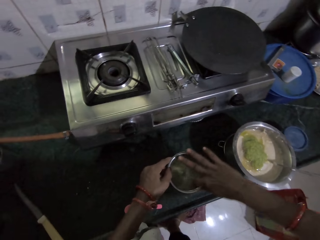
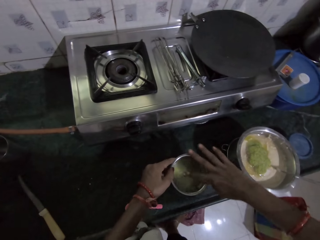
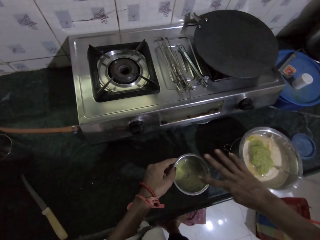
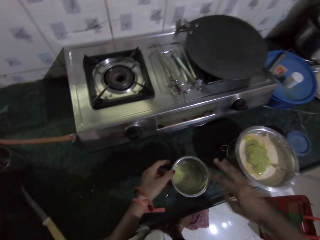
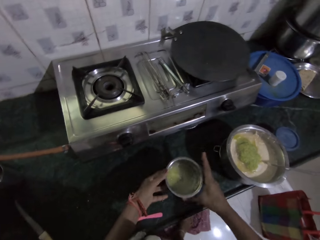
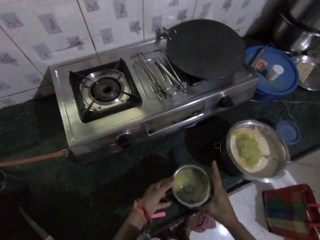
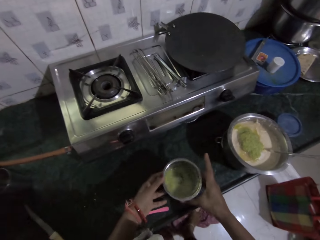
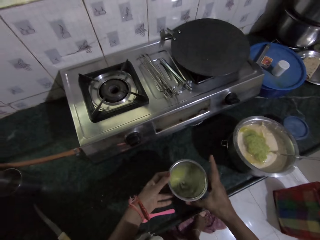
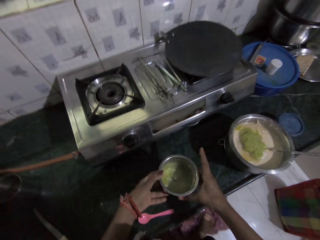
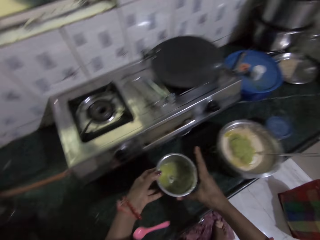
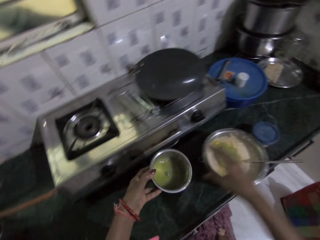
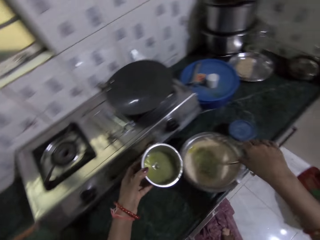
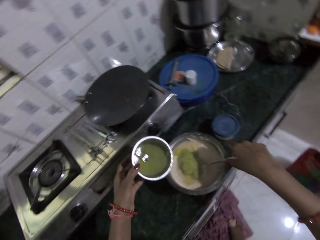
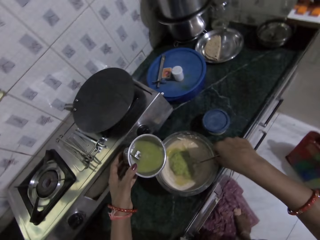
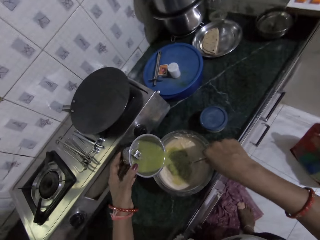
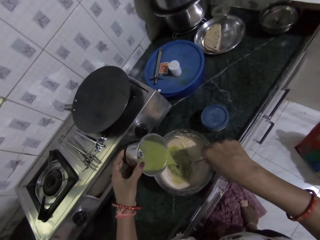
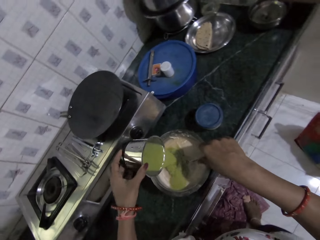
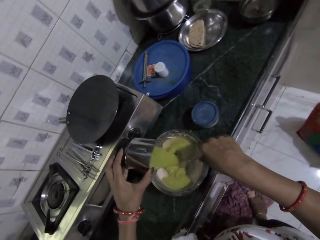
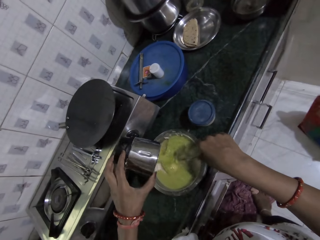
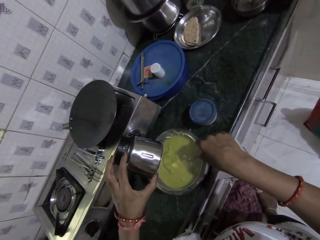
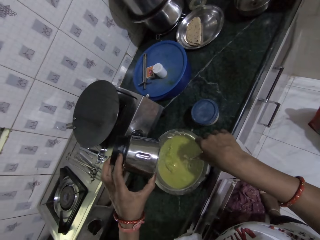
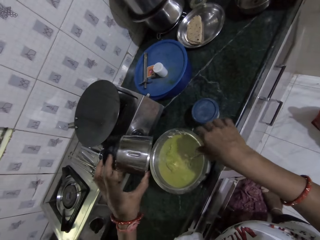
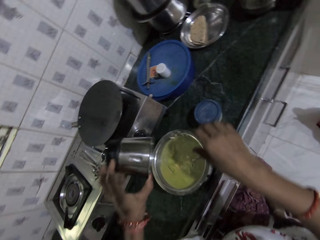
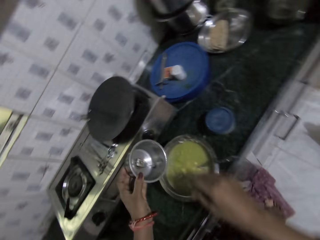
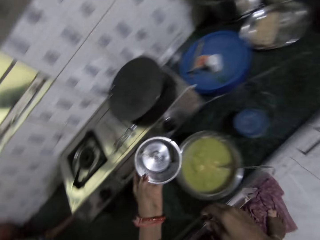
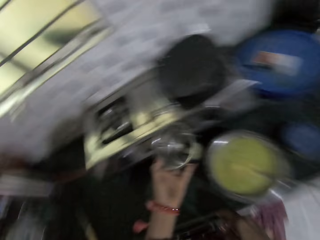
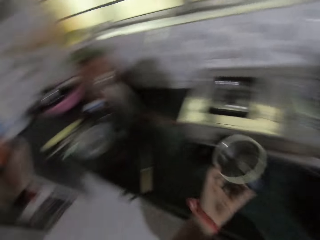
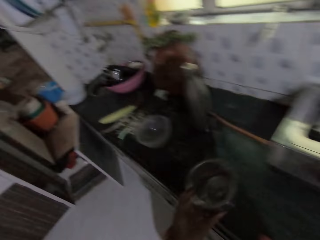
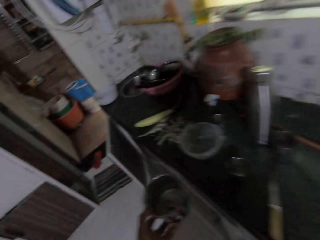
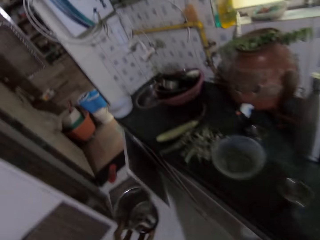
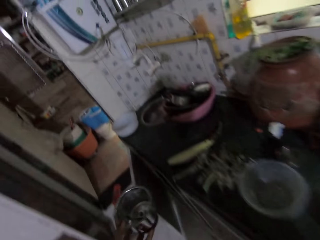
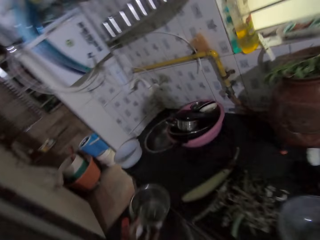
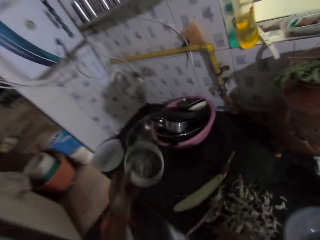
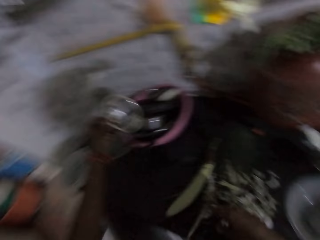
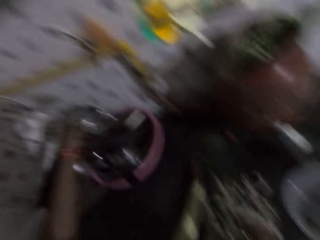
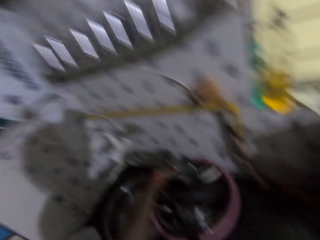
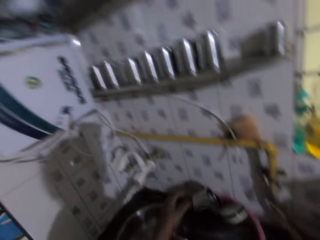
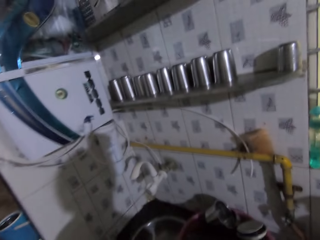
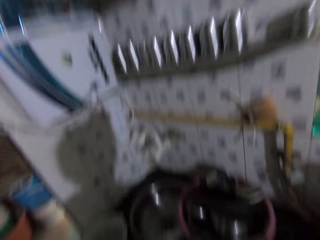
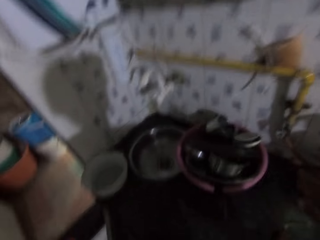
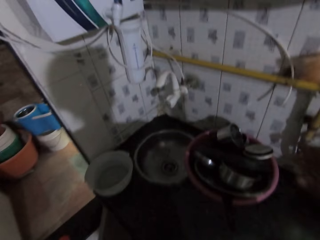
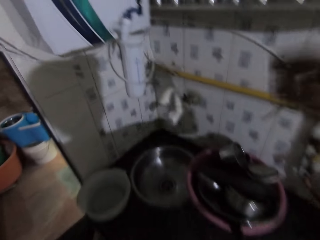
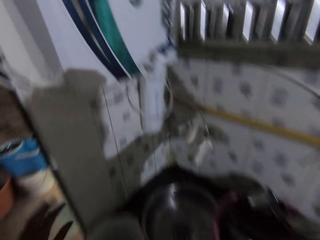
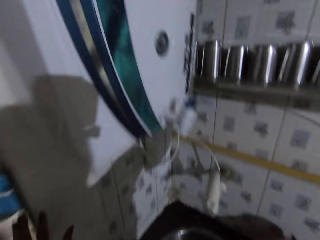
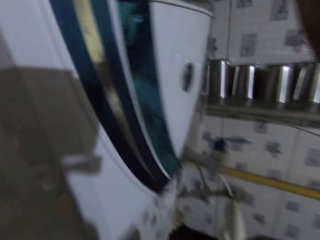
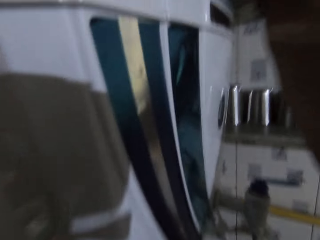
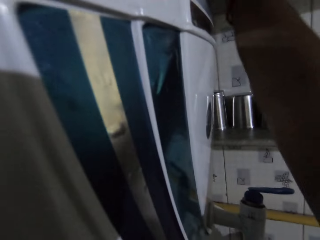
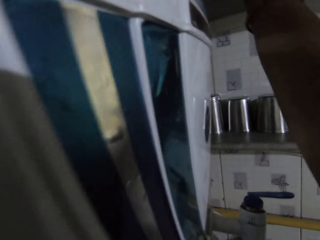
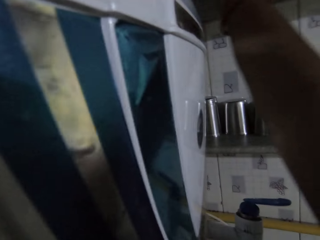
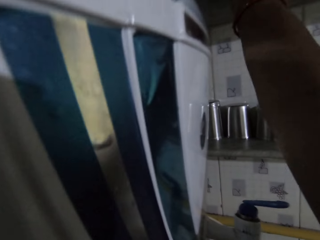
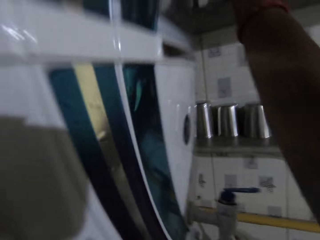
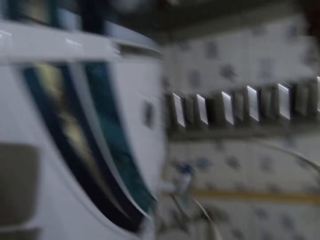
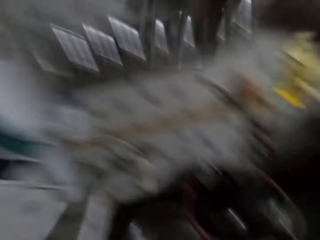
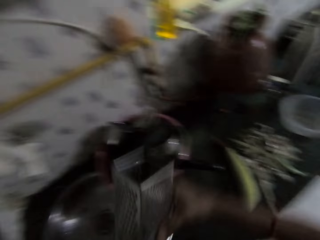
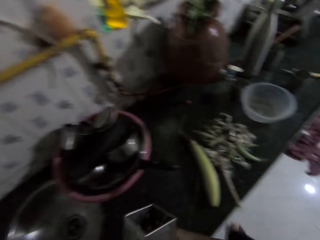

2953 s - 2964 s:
The camera wearer rinses the blender container in her hands with water in the blender container. She holds the spoon in the stainless bowl on the countertop with her right hand. She pours the blended vegetable from the blender container in her right hand into the stainless bowl on the countertop. She drops the blender container in her left hand in the bowl on the countertop. She picks up a grater from a wall cabinet with her right hand.

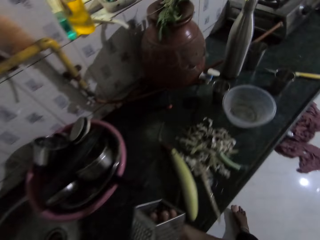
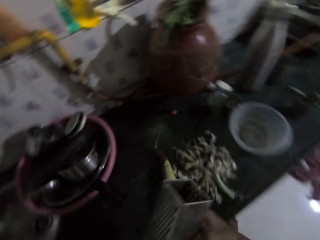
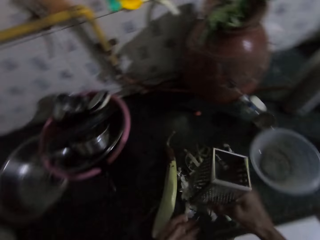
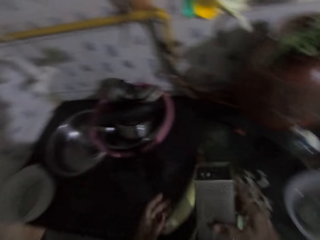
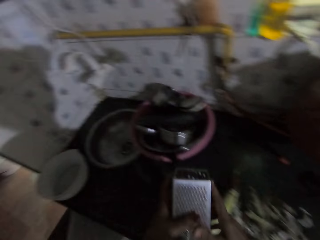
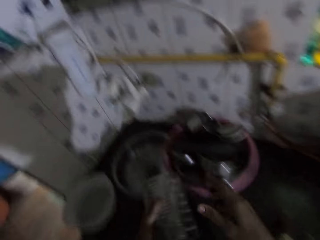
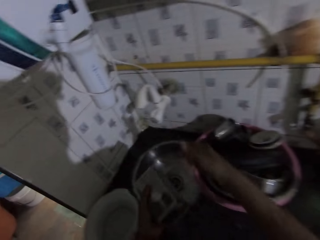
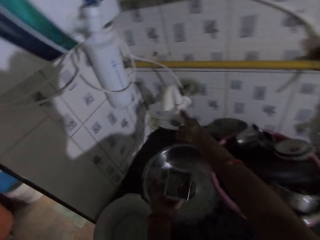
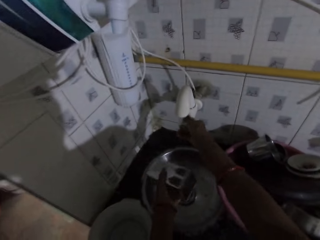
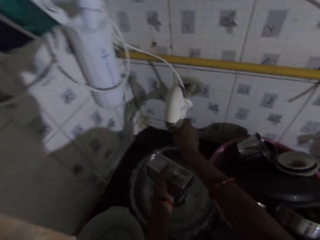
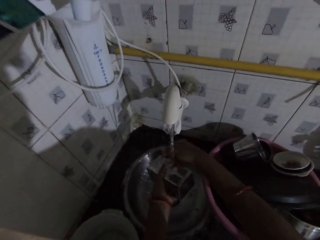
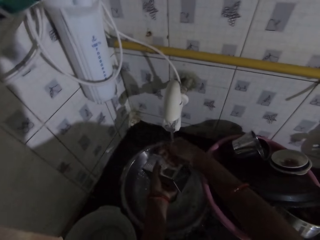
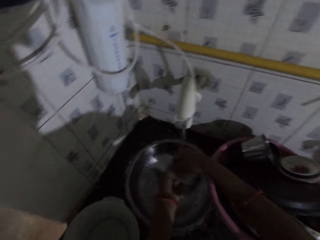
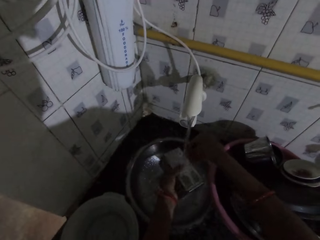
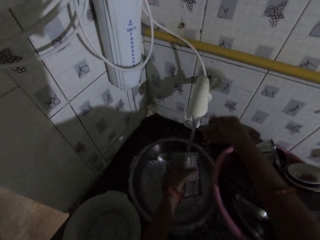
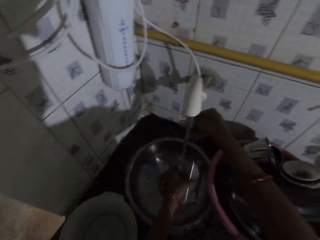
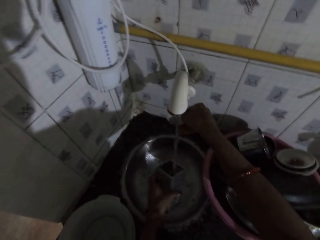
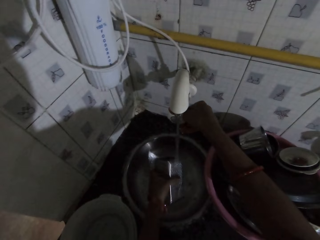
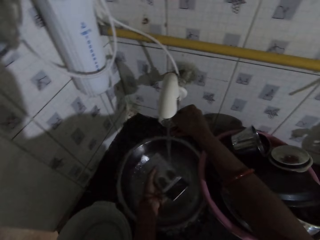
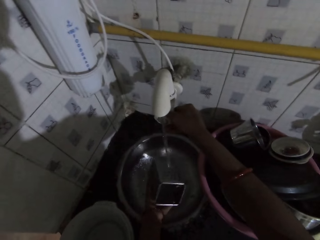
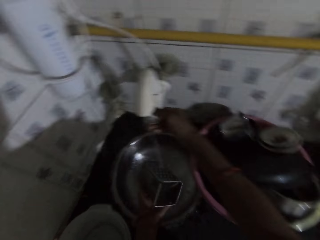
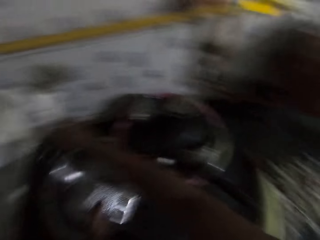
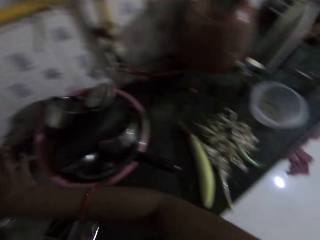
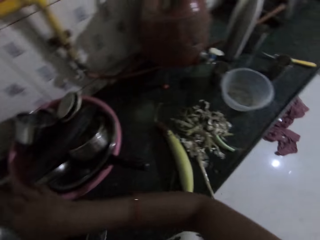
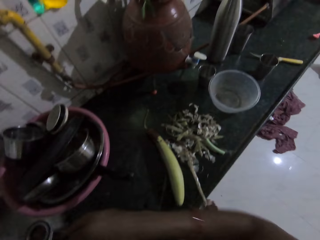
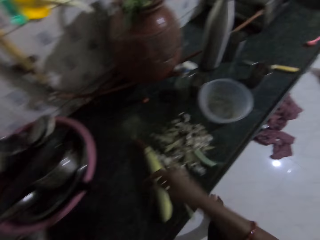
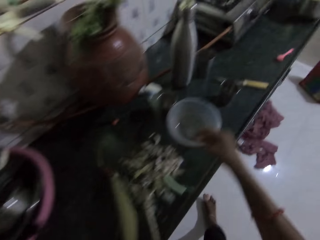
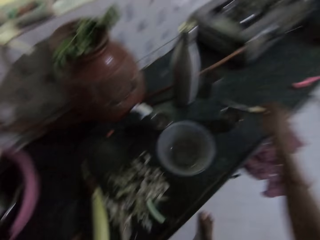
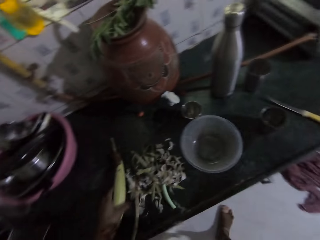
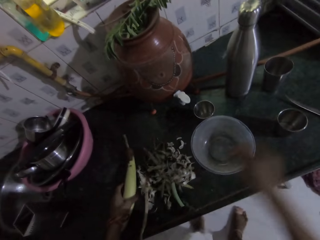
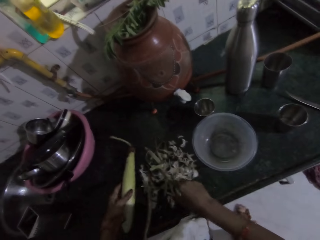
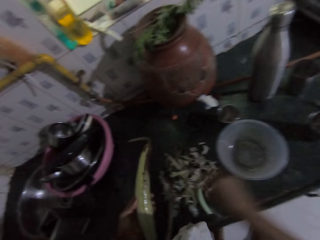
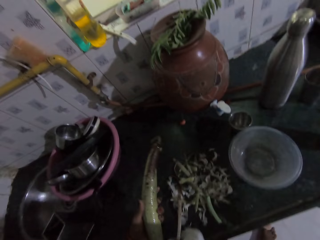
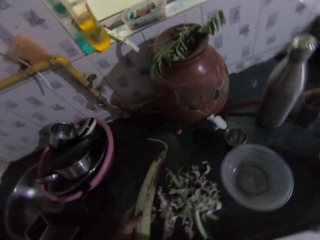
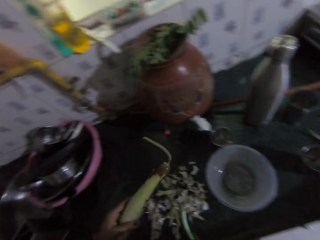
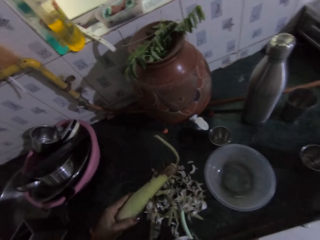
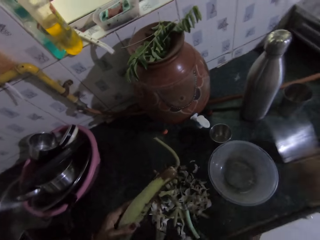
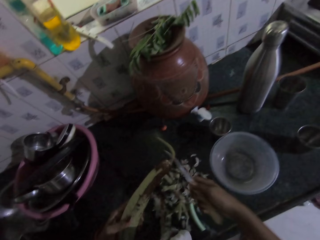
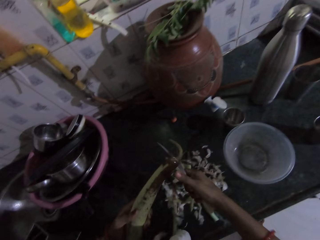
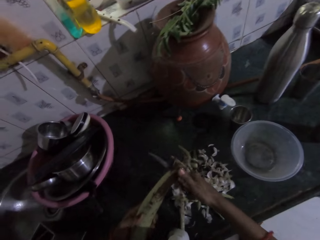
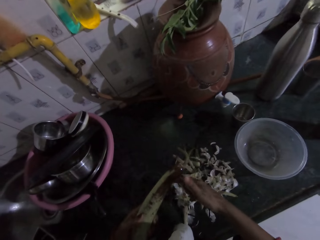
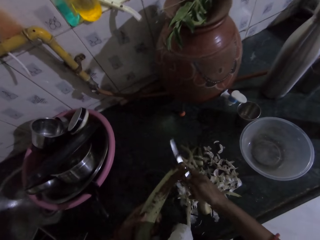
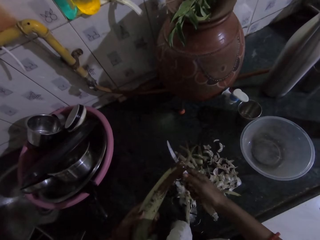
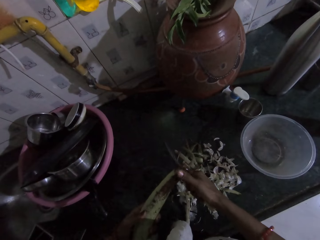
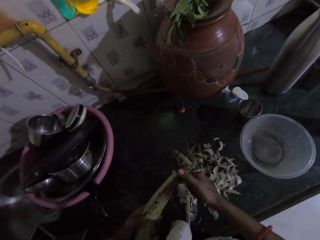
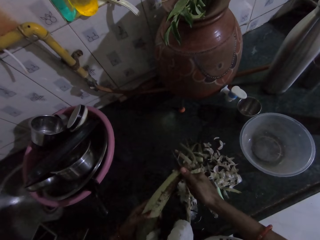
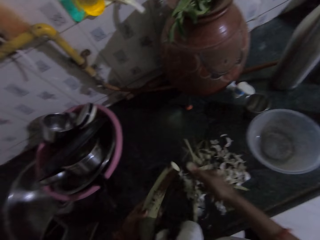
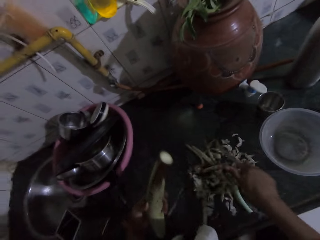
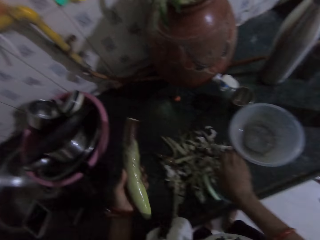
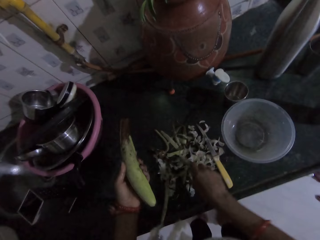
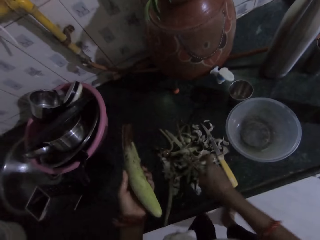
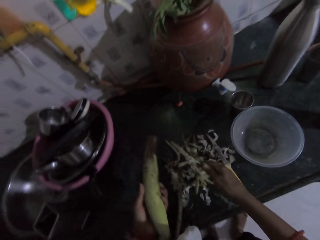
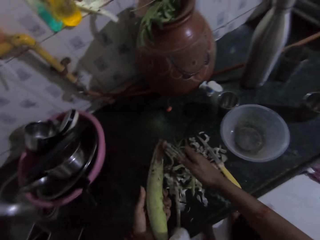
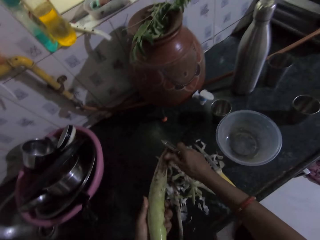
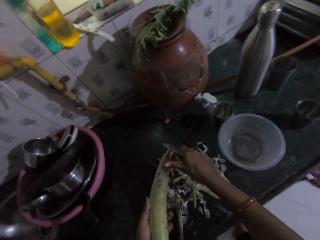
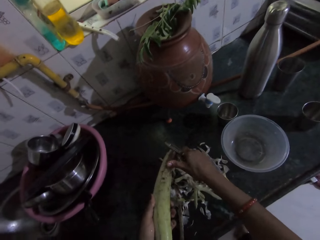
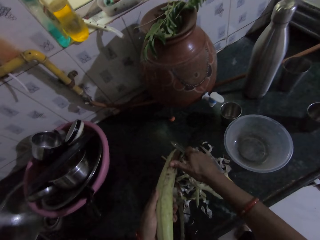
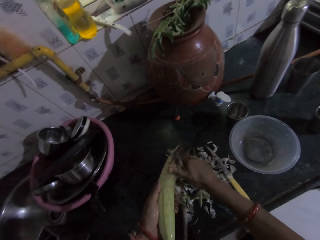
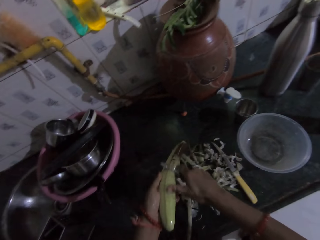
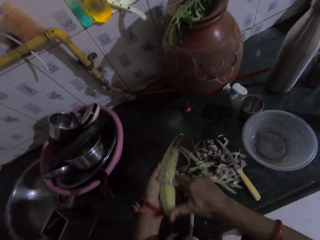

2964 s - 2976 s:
The camera wearer passes the grater from her right hand to her left hand. She turns on the tap with her right hand. She rinses the grater in her left hand in the sink basin with the tap water. She wipes her right hand around the grater. She turns off the tap with her right hand. She drops the grater in her left hand on the countertop. She picks up a cucumber from the countertop with her left hand. She picks up a knife from the countertop with her right hand. She cuts a stalk of the cucumber in her left hand with the knife in her right hand. She drops the knife in her right hand on the countertop. She picks up the knife from the countertop with her right hand. She peels the cucumber in her left hand with the knife in her right hand.
